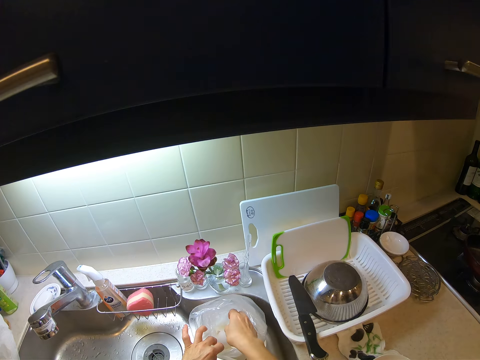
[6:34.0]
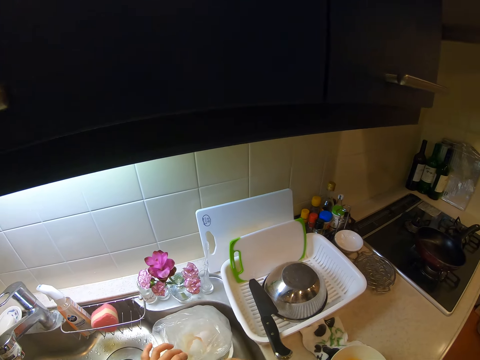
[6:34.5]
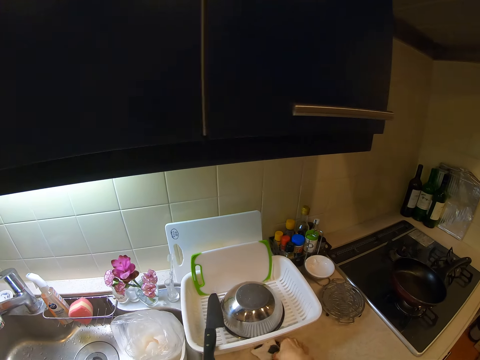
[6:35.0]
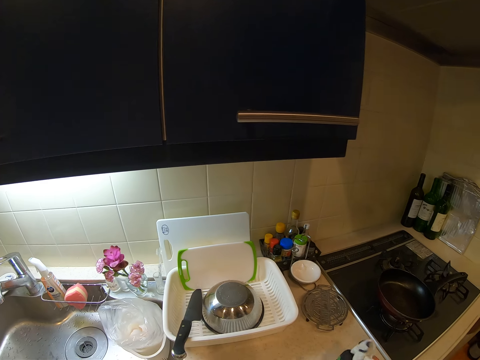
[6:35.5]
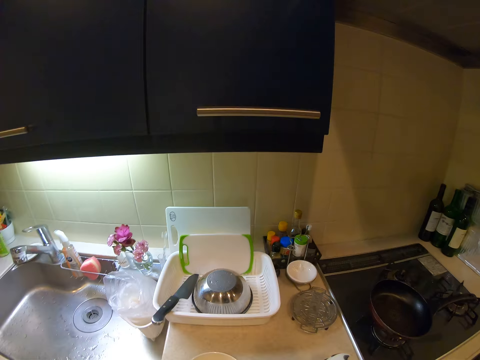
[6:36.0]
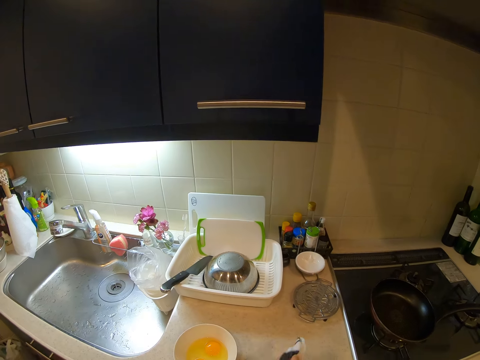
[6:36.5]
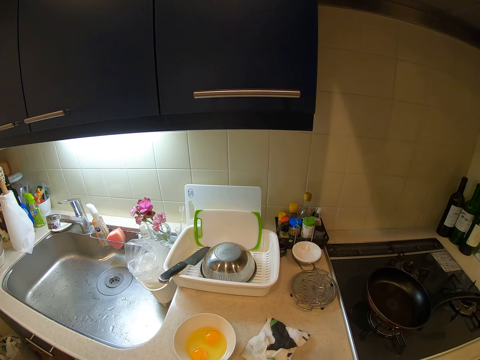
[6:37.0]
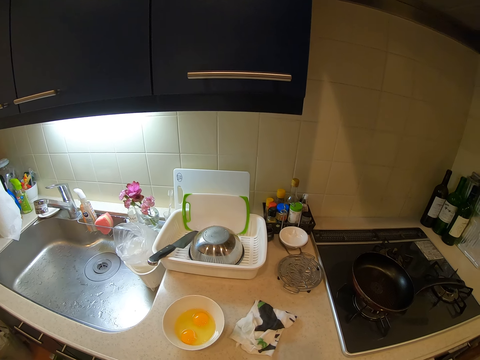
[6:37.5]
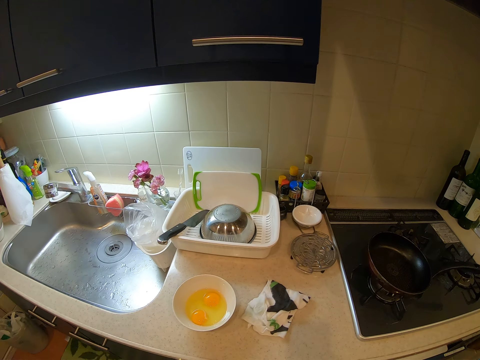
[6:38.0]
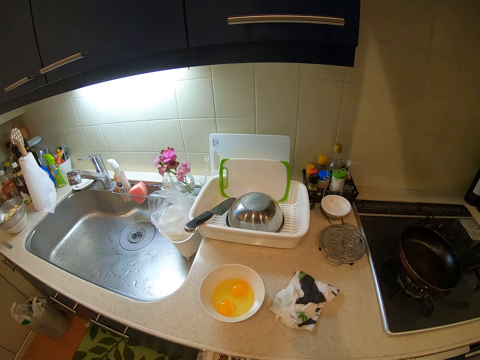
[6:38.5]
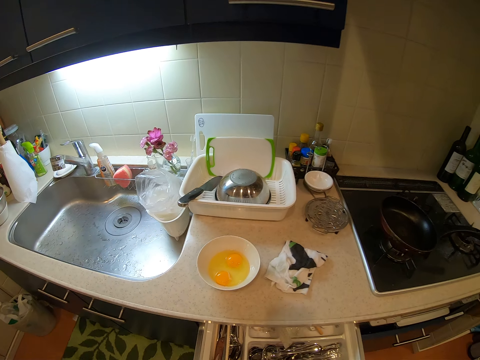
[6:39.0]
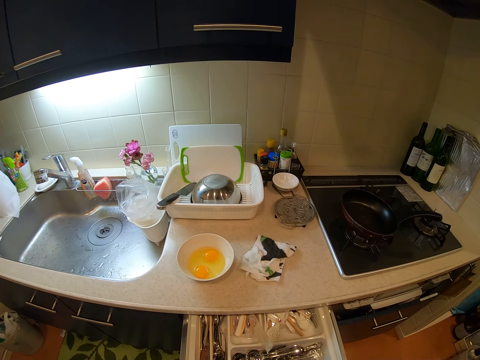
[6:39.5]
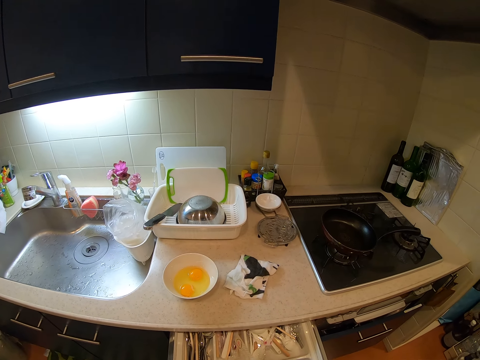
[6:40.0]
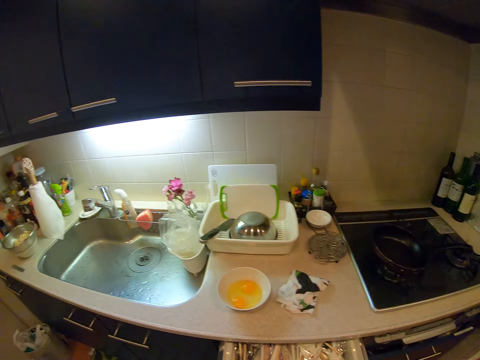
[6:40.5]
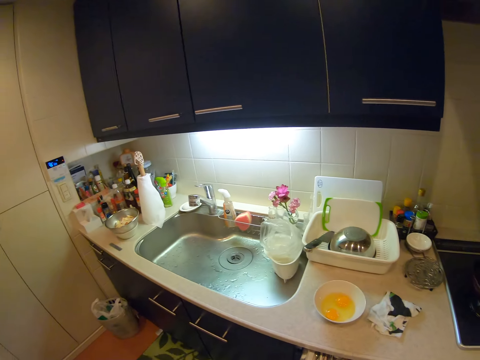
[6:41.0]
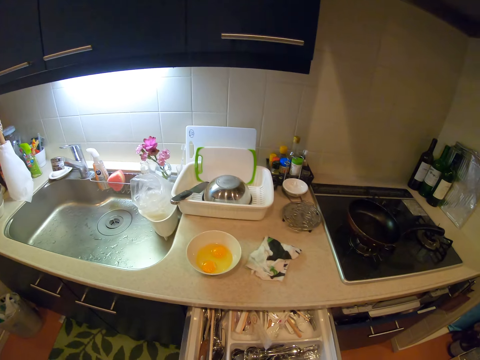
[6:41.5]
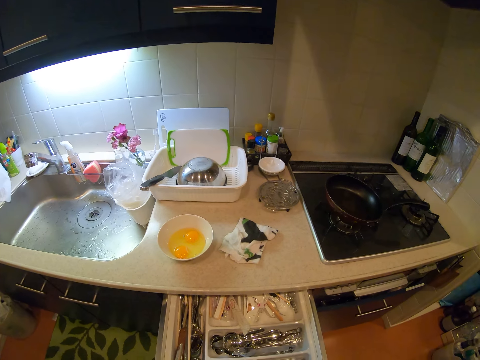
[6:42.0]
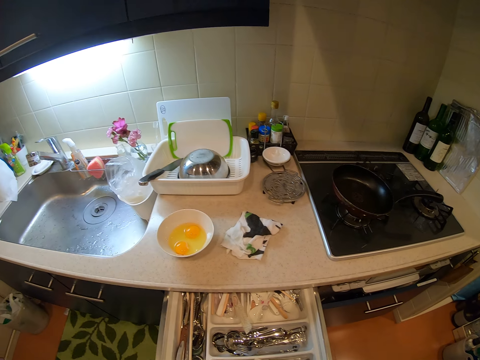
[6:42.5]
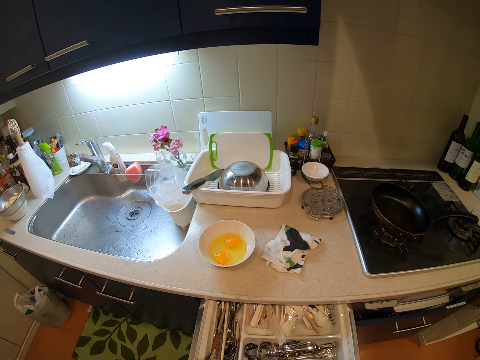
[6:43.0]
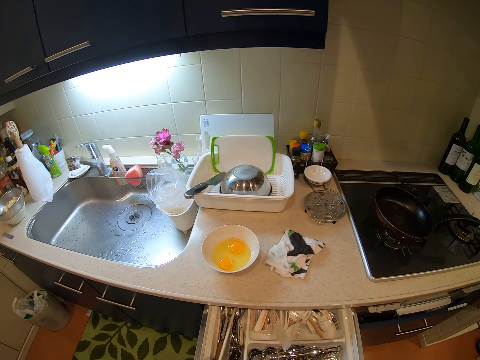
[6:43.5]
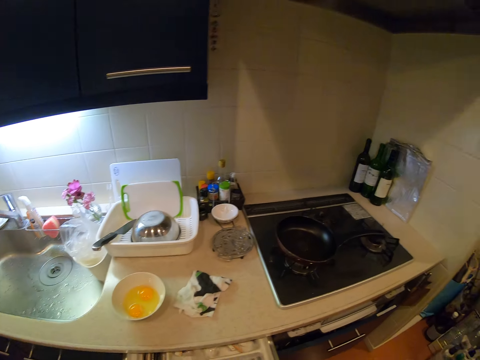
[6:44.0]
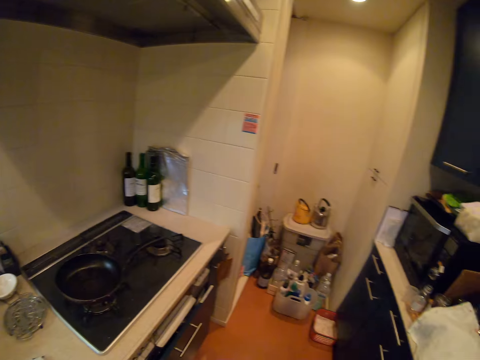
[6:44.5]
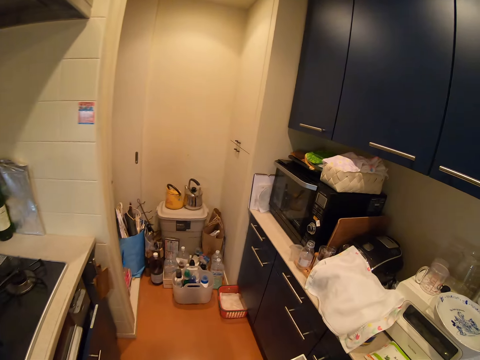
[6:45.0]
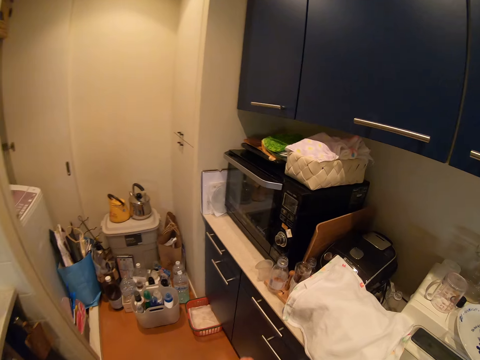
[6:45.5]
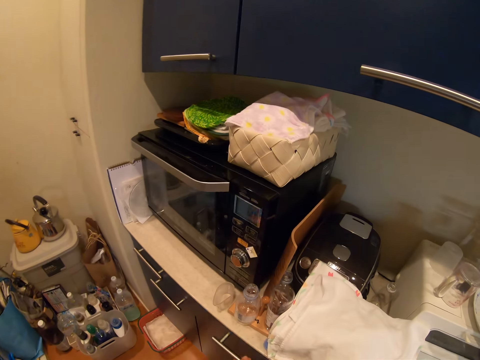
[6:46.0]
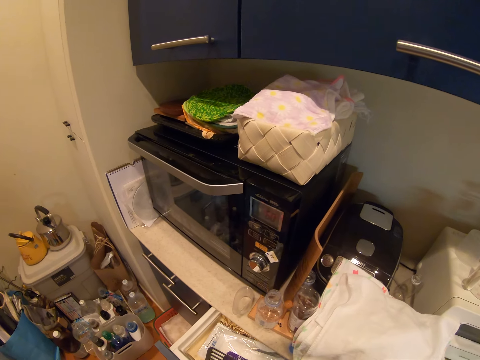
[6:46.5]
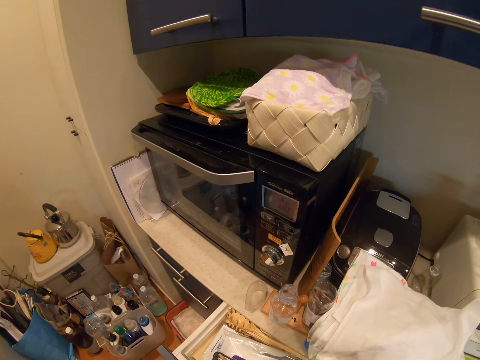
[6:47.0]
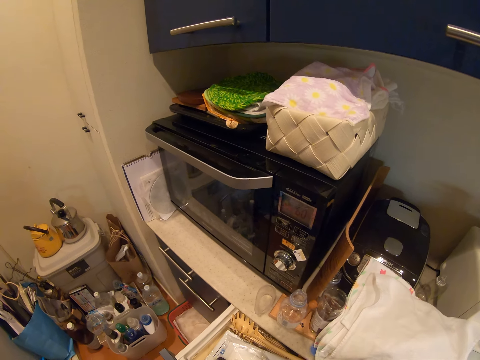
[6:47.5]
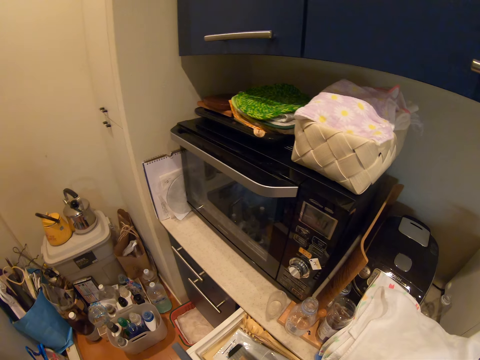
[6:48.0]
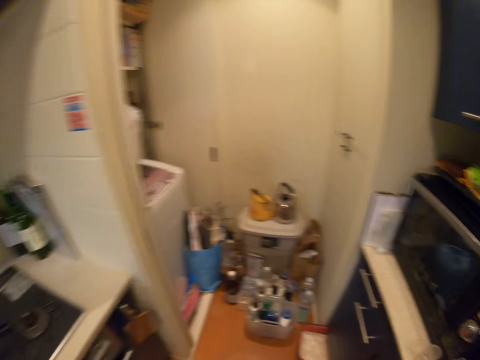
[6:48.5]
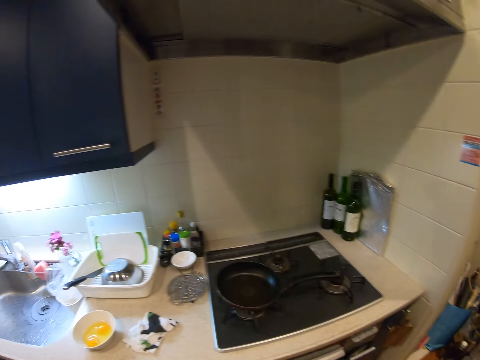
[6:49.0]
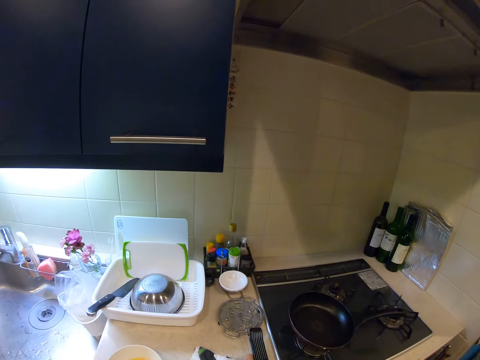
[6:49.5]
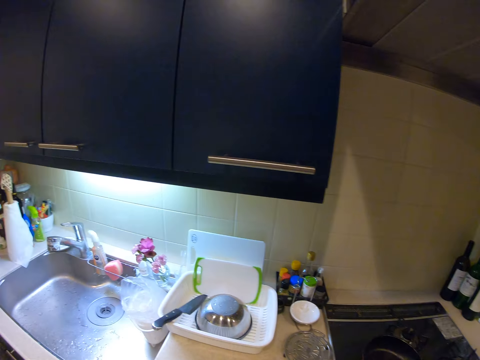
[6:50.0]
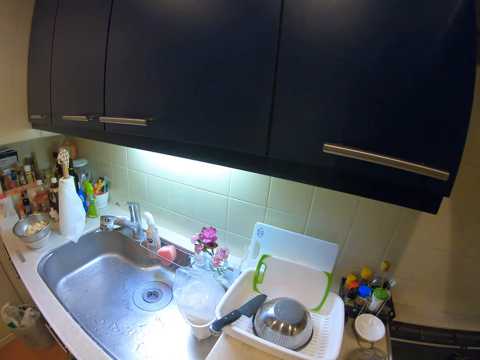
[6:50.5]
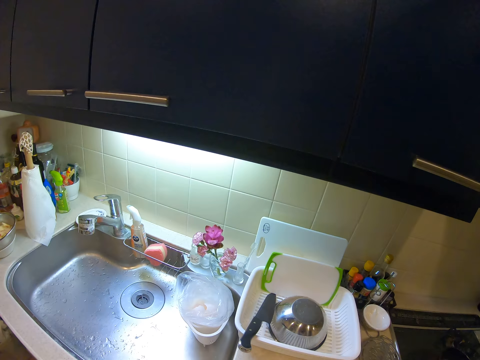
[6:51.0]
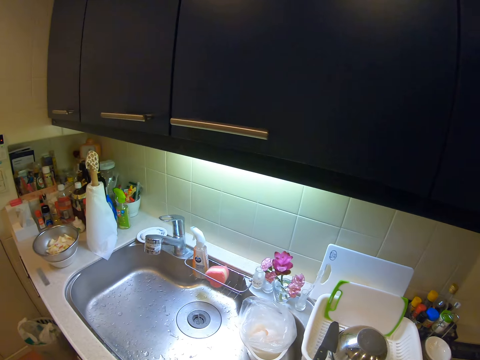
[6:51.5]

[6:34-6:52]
The camera wearer drops the egg shell in the polythene bag on the countertop. They clean the countertop with the napkin on the countertop. They open a drawer attached to the countertop. They take the chopsticks. They open another drawer. They pick a spatula from the drawer. They close the drawer. They drop the spatula on the countertop.

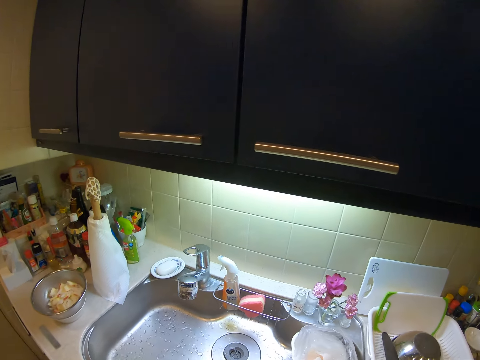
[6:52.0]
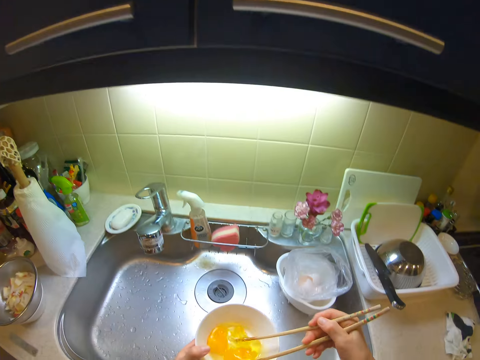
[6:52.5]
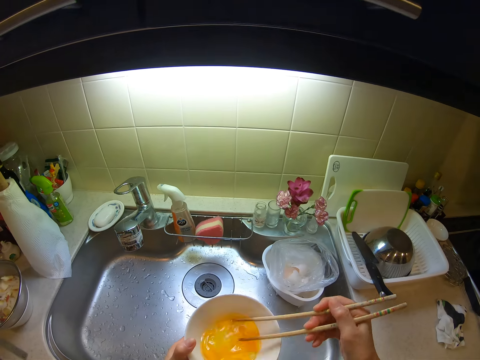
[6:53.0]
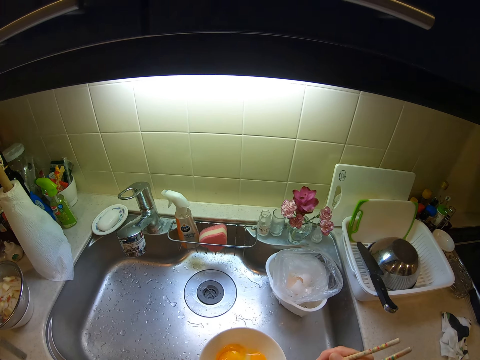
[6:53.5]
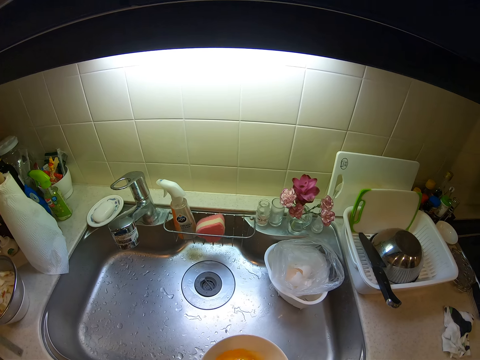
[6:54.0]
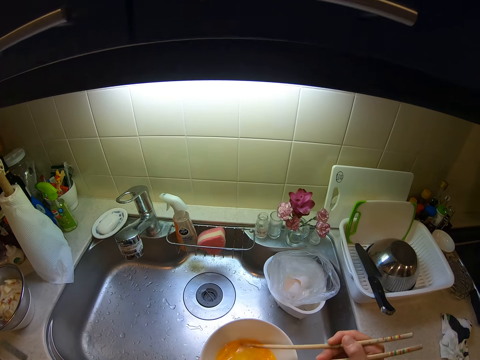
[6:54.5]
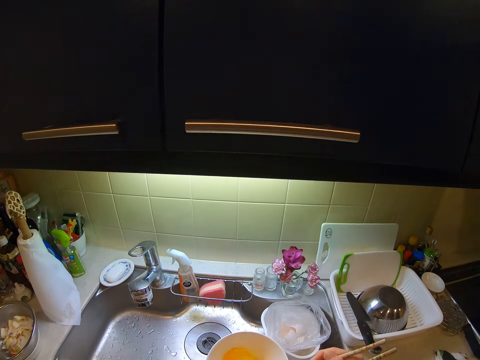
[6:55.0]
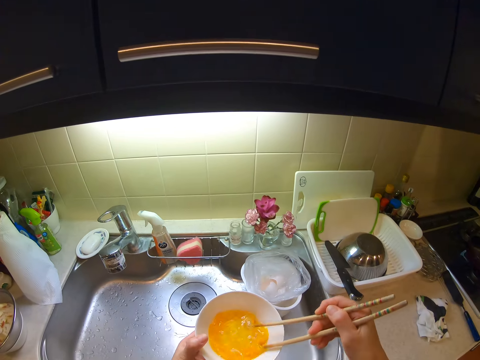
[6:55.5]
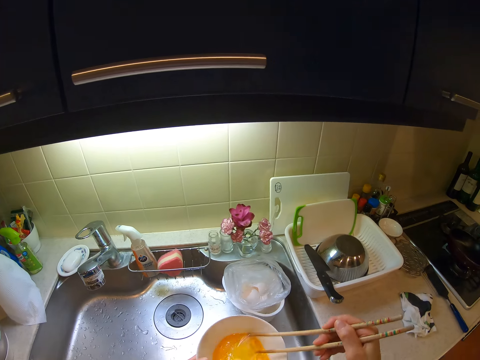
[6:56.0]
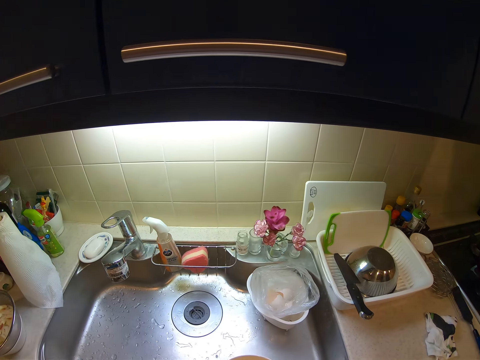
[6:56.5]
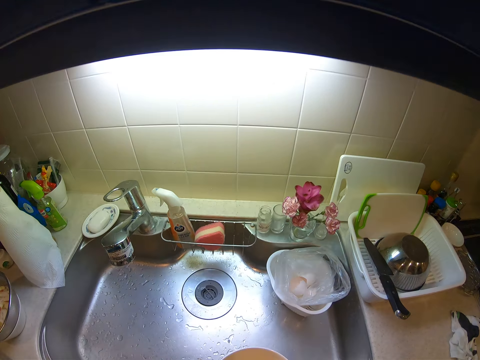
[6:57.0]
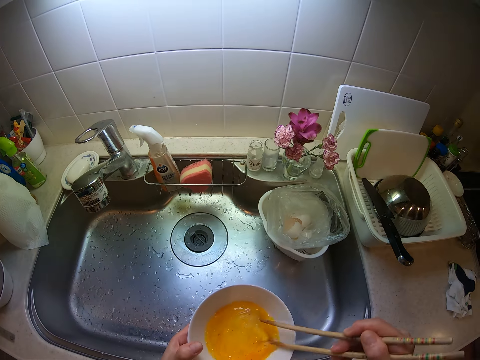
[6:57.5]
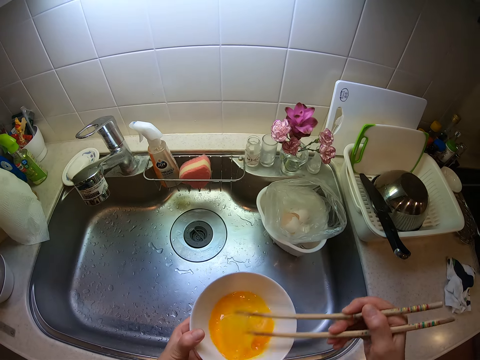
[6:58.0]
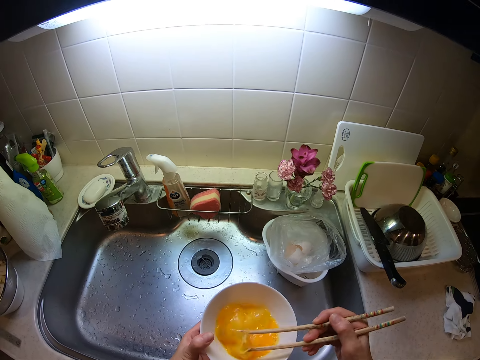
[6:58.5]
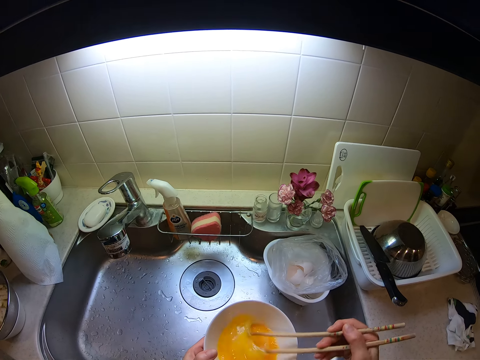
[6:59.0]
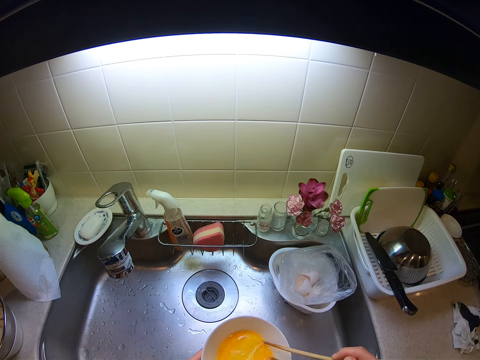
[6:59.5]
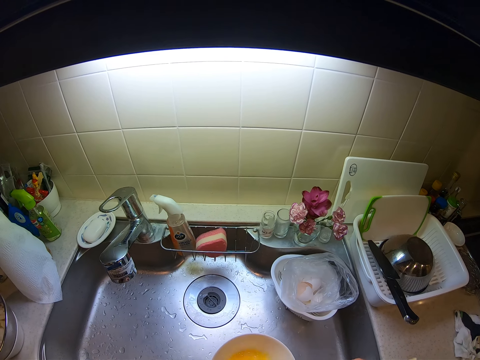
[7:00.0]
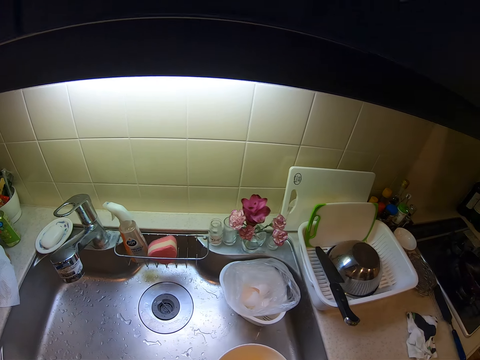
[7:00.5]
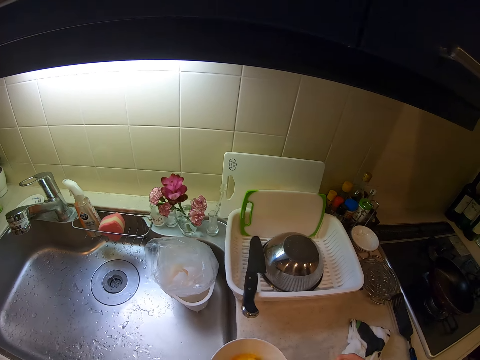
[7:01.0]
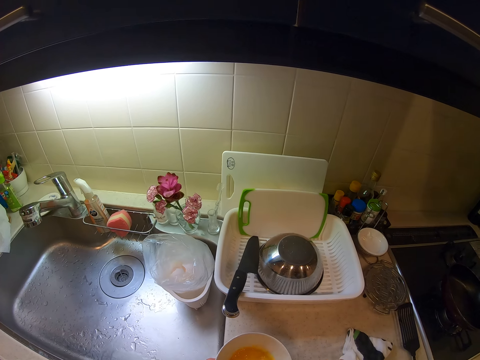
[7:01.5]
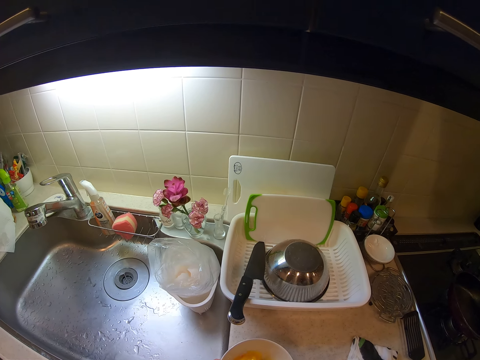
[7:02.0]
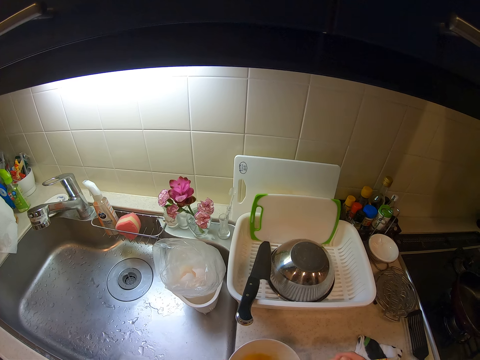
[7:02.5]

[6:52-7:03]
The camera wearer mixes the eggs with chopsticks. They drop the ceramic bowl with the eggs on the countertop. They mix the eggs with the chopsticks.
